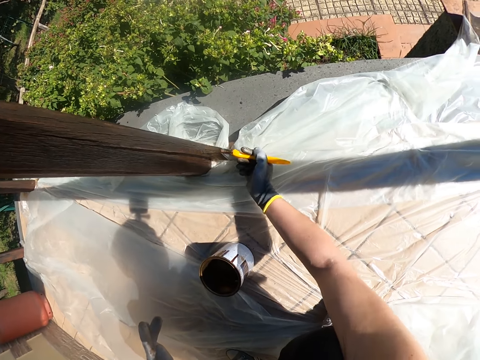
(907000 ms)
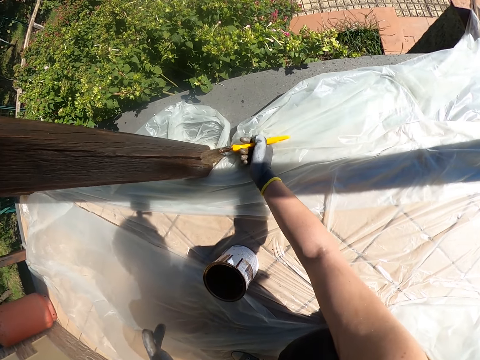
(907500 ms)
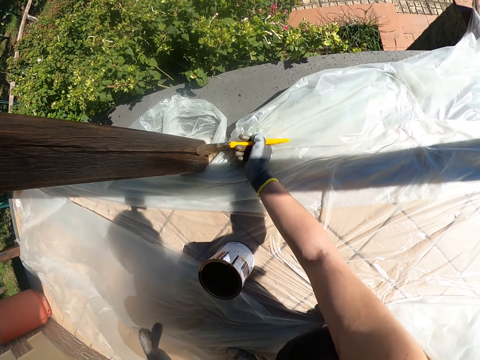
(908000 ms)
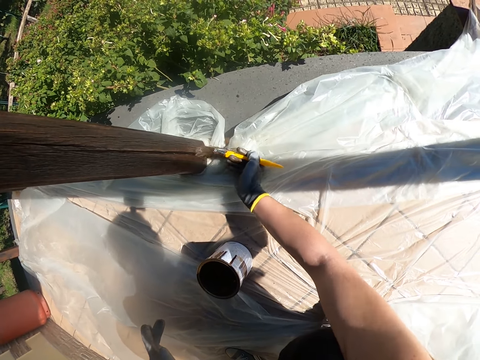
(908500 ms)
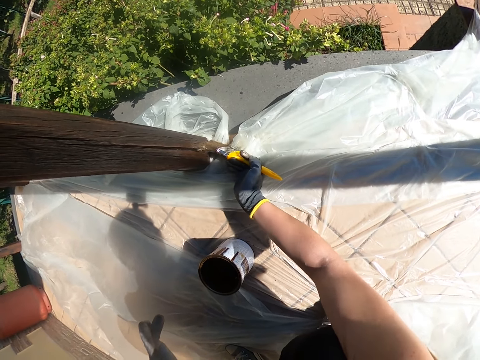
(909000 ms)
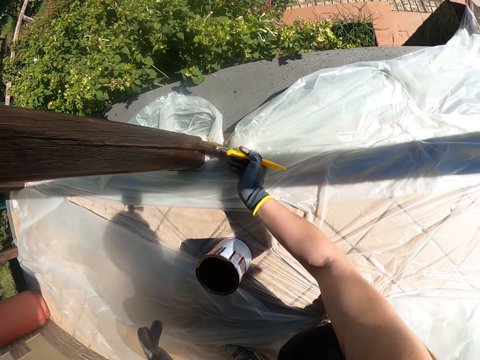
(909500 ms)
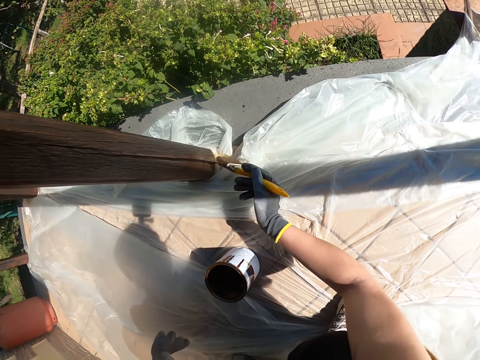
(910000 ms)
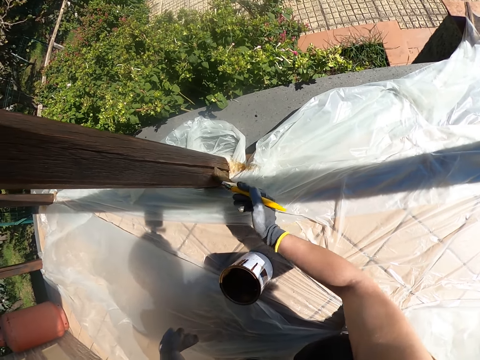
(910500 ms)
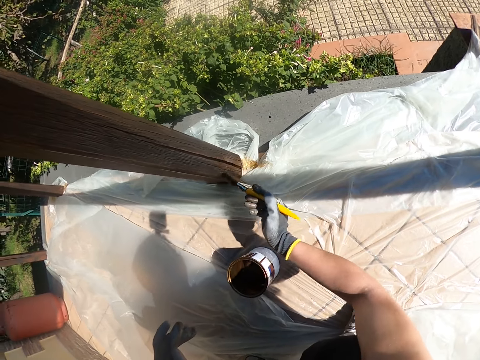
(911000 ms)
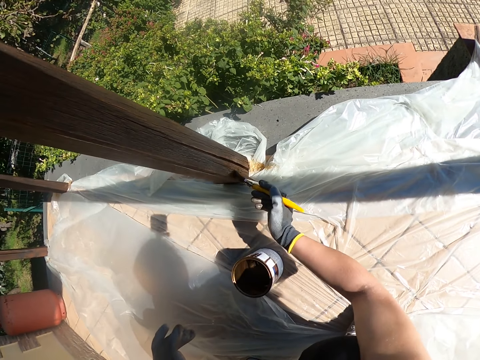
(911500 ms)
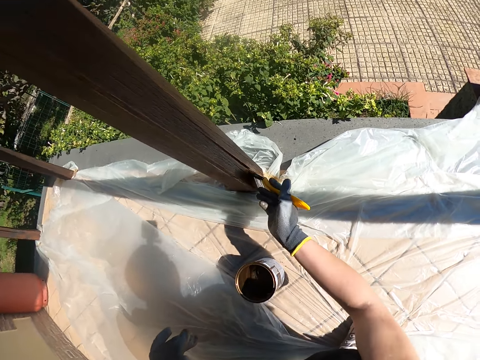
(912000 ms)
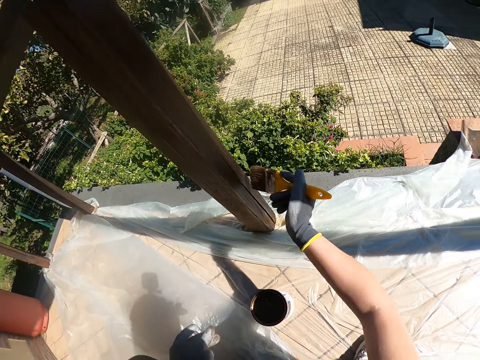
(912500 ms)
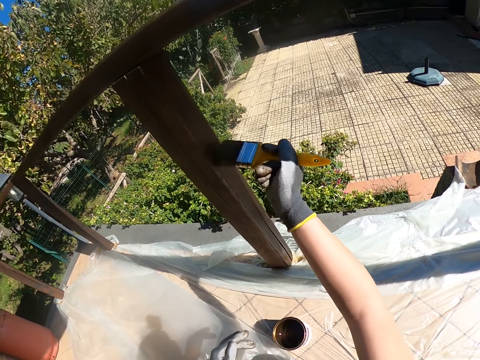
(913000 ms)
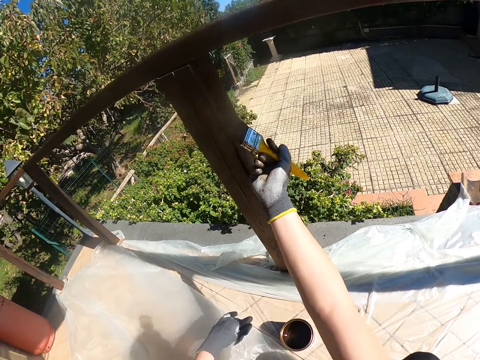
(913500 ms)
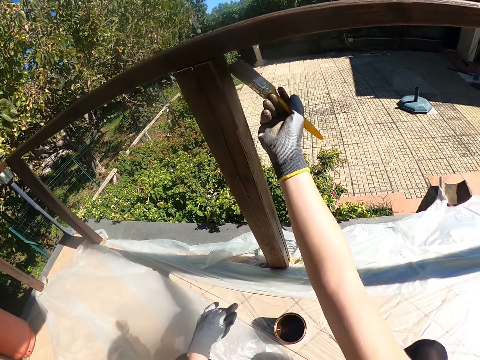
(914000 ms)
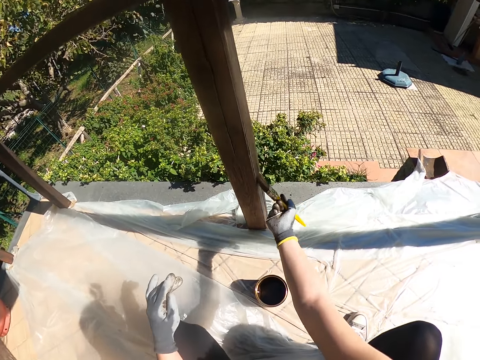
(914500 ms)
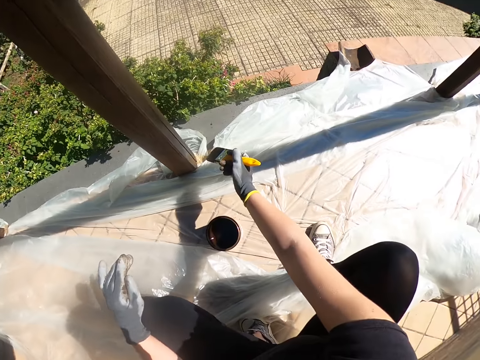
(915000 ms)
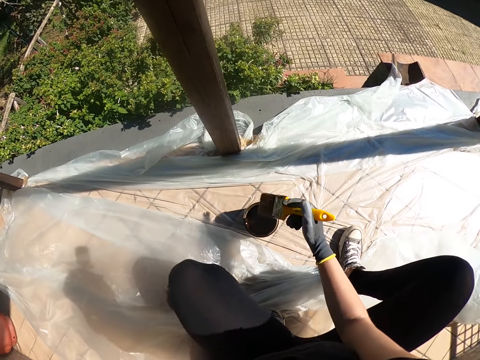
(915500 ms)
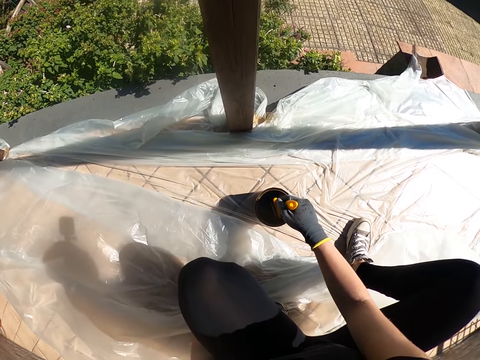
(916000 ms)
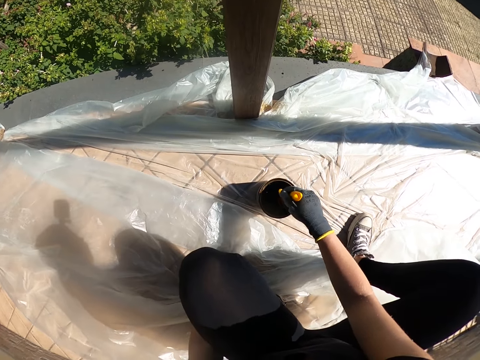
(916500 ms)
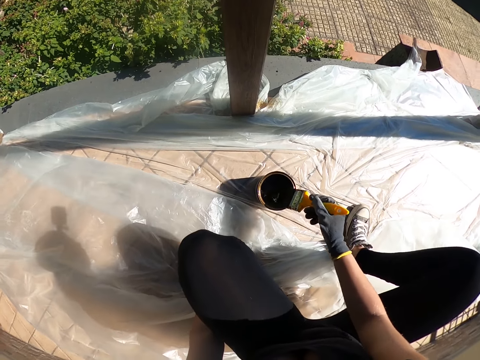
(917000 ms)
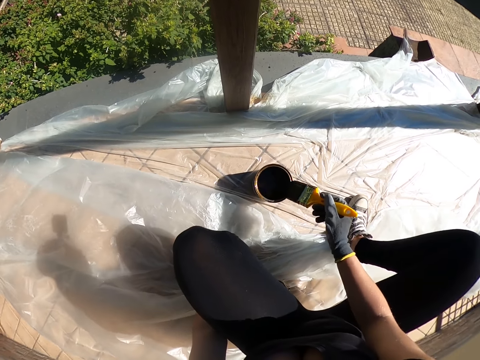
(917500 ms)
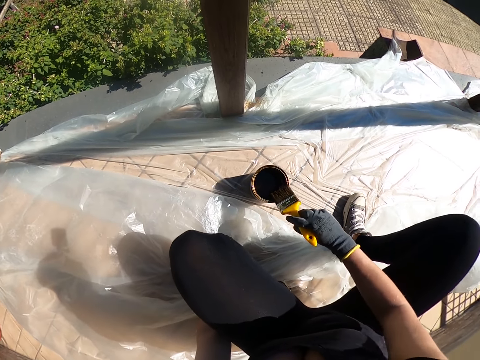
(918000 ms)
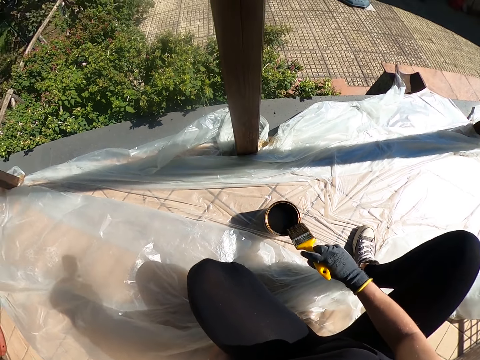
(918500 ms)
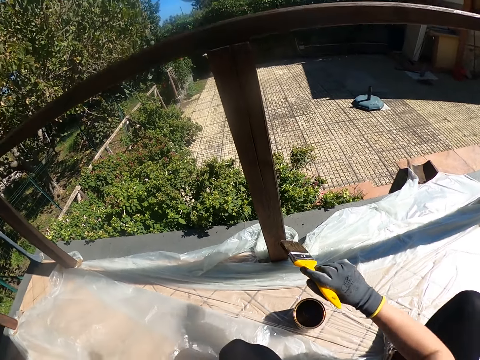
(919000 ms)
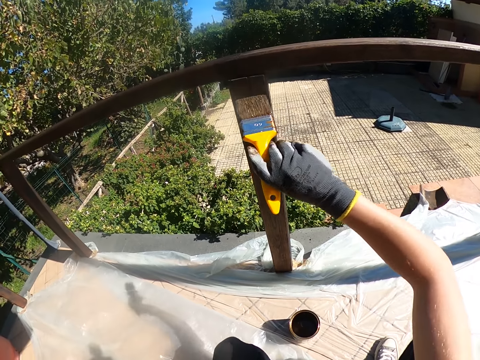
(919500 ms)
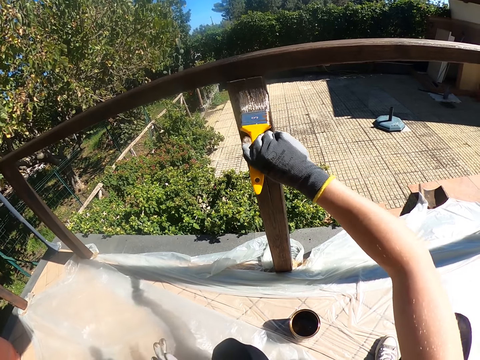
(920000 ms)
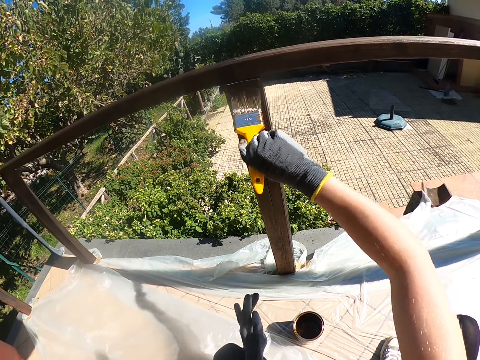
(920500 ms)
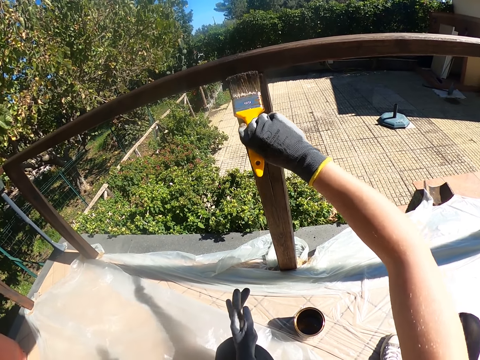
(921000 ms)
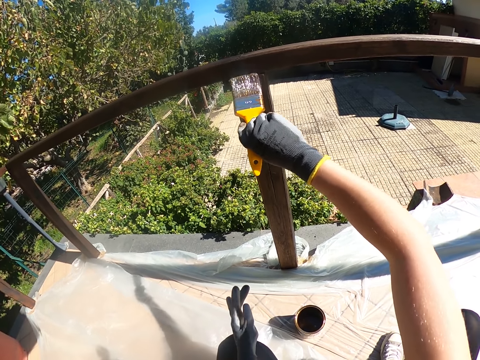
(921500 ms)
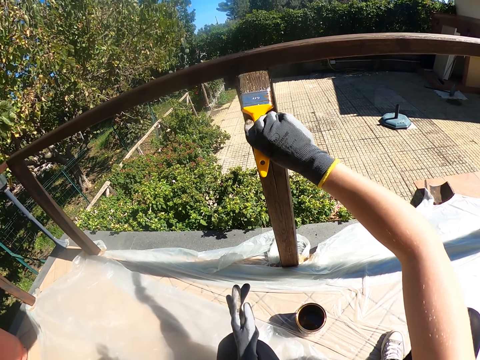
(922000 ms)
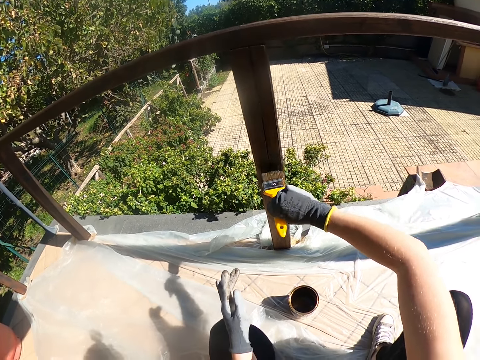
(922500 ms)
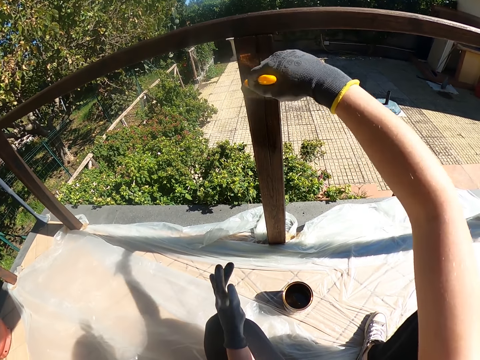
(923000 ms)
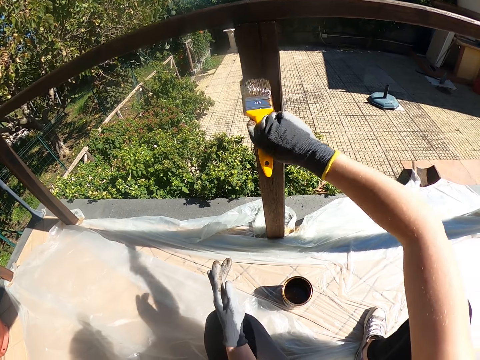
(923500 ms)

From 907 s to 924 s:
The camera wearer dips the paintbrush into the paint. They paint the fence with the paintbrush.

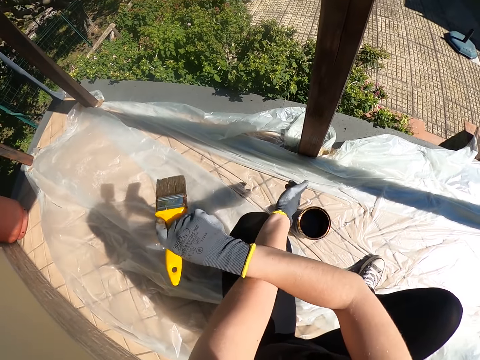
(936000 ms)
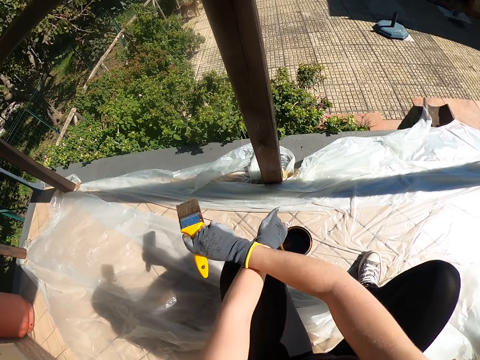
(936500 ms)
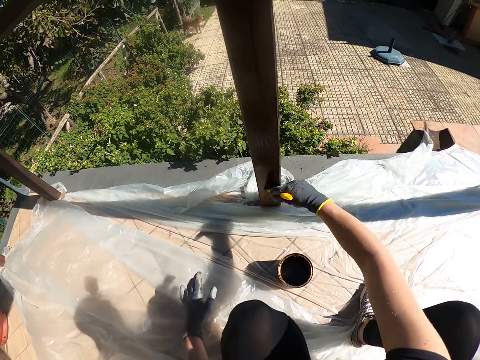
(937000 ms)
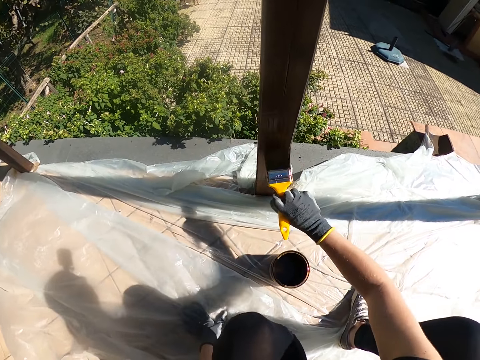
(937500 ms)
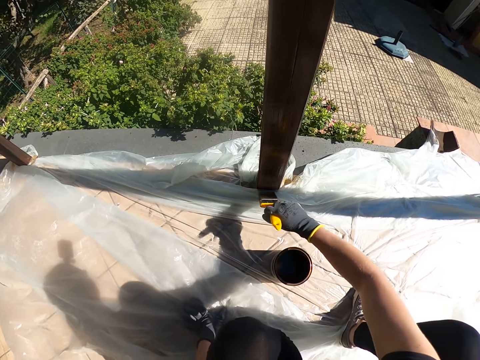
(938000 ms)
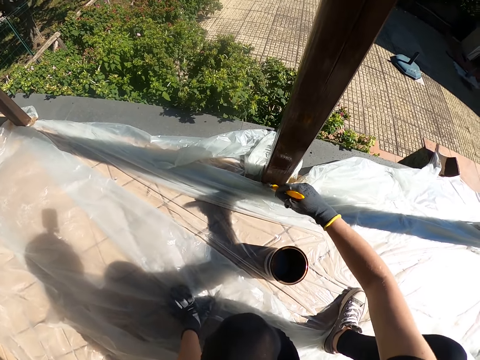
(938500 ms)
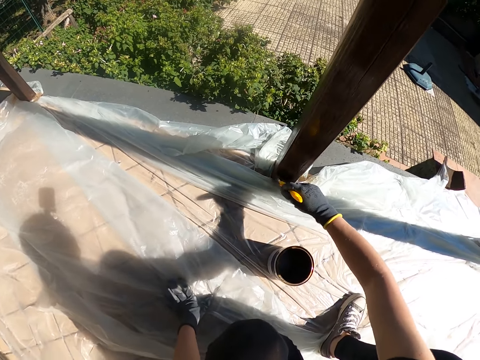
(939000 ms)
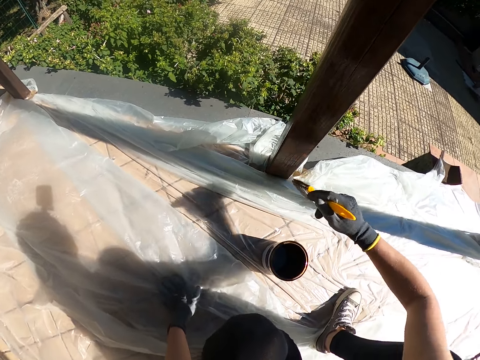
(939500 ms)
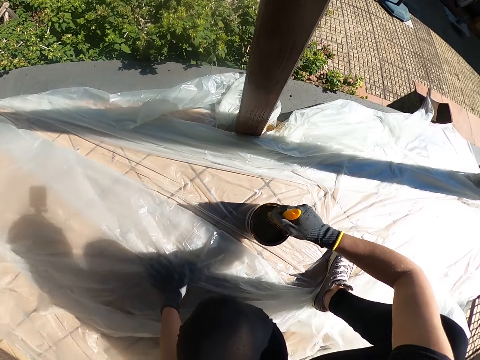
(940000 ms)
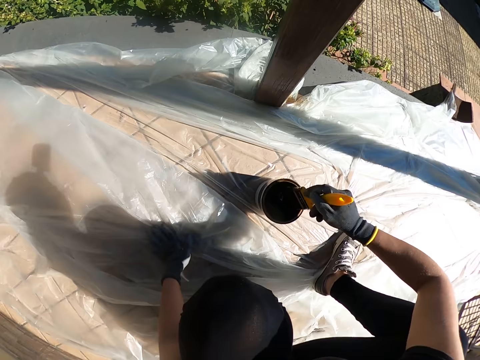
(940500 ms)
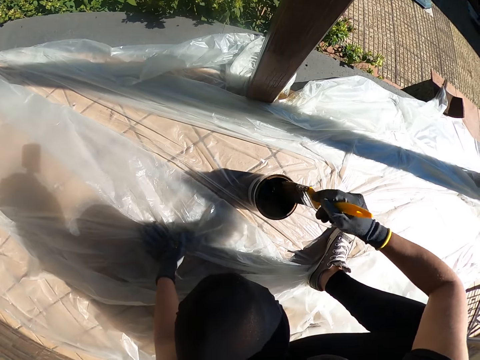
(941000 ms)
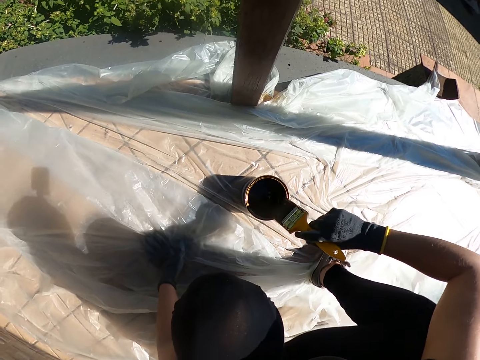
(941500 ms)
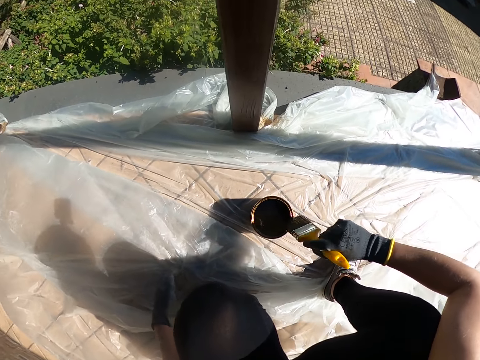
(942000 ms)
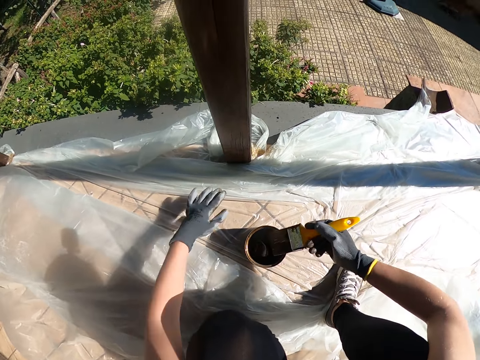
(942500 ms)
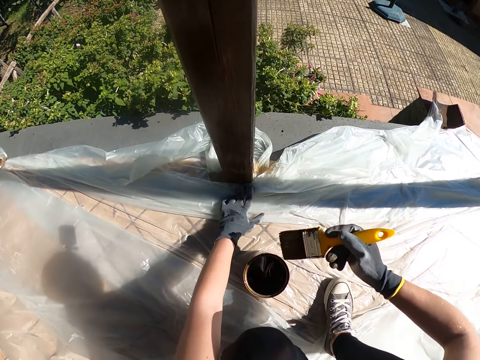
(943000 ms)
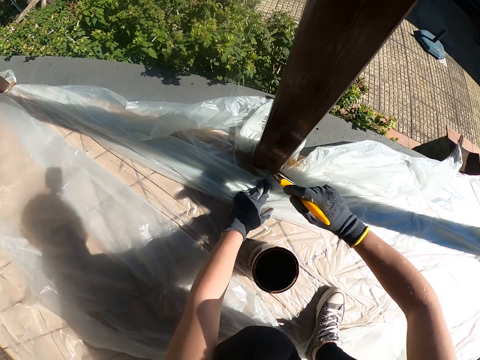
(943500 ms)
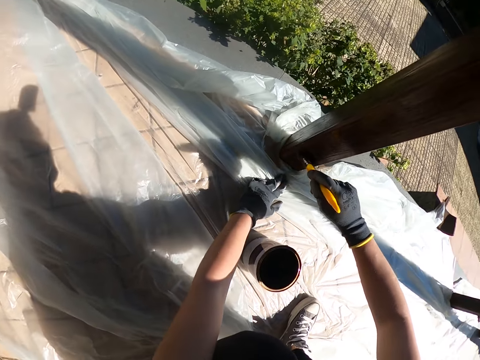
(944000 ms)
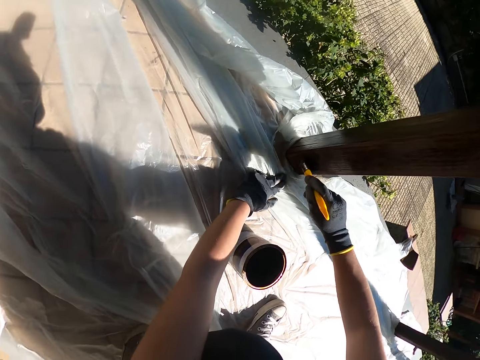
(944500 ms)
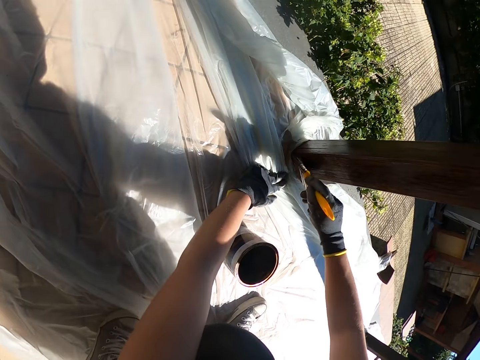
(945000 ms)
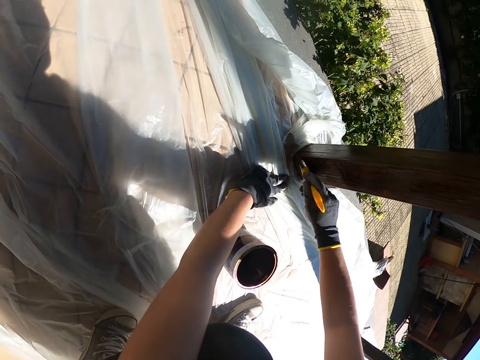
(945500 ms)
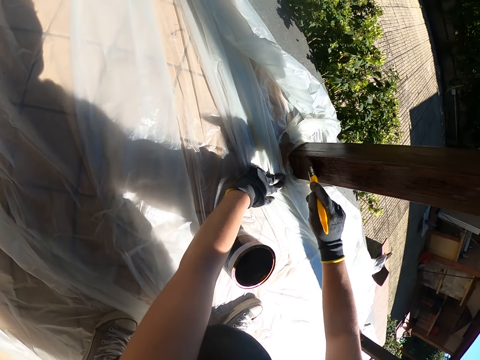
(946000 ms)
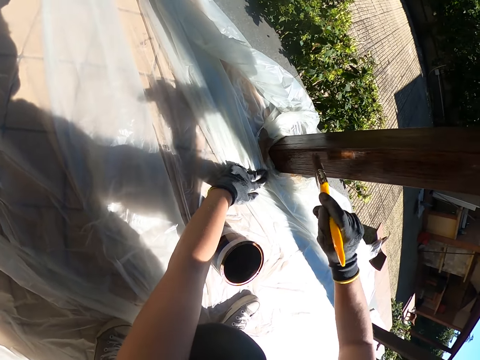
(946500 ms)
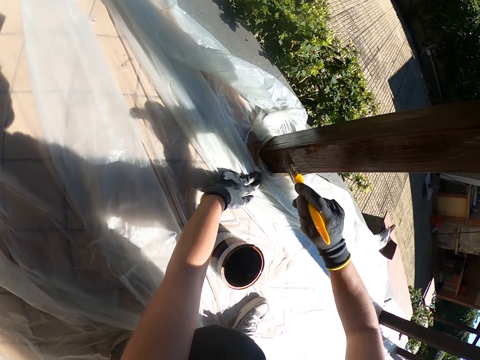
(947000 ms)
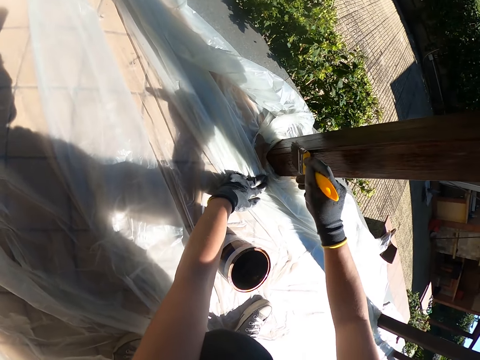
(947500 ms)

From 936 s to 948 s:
The camera wearer holds the paintbrush. She uses her right hand to scratch her left hand. She paints the fence with the paintbrush. She puts her hand on the nylon. She dips the paintbrush into the paint. She pulls the polythene. She pushes the nylon down. She paints the fence with the paintbrush.
